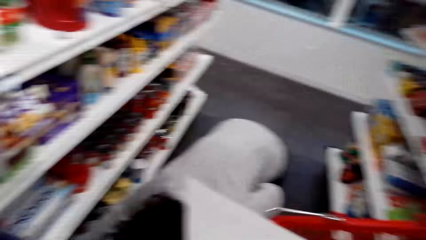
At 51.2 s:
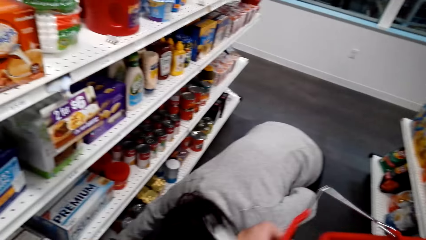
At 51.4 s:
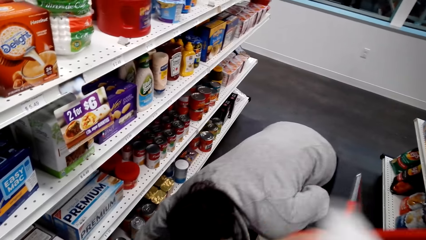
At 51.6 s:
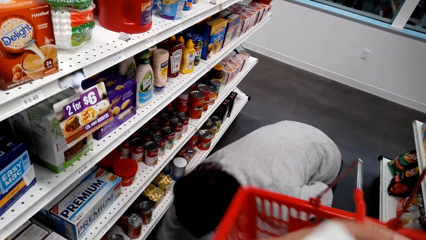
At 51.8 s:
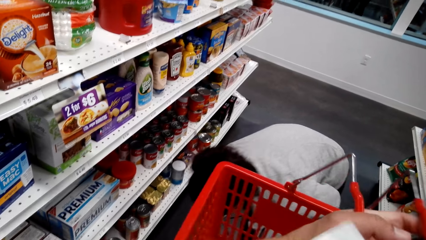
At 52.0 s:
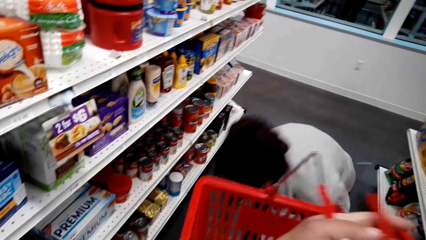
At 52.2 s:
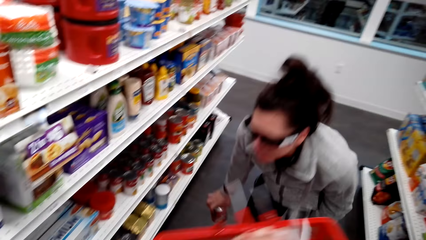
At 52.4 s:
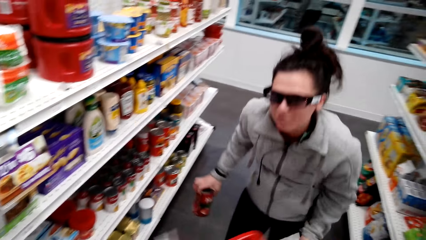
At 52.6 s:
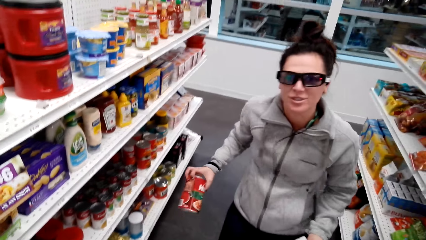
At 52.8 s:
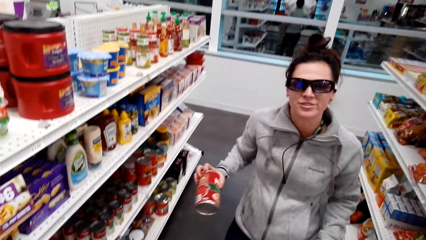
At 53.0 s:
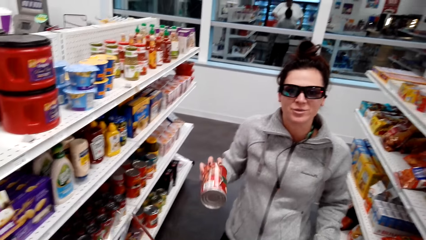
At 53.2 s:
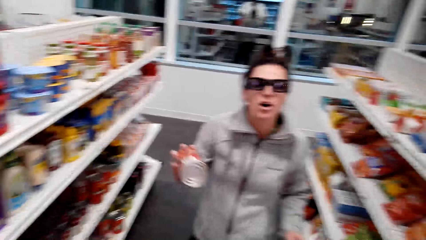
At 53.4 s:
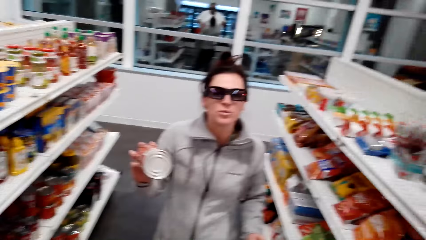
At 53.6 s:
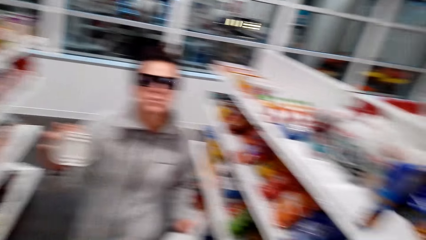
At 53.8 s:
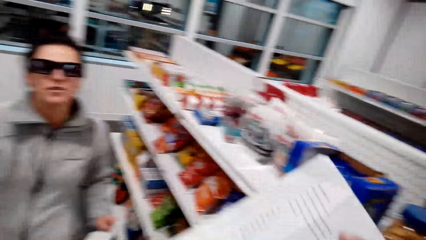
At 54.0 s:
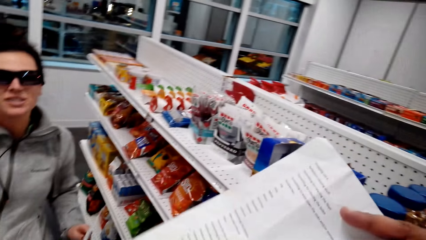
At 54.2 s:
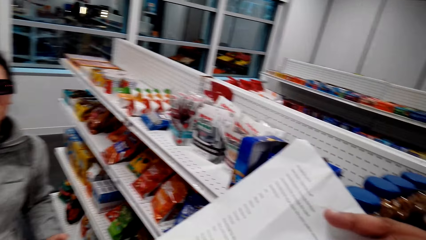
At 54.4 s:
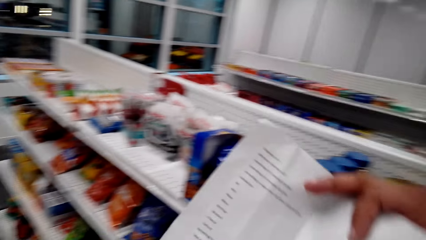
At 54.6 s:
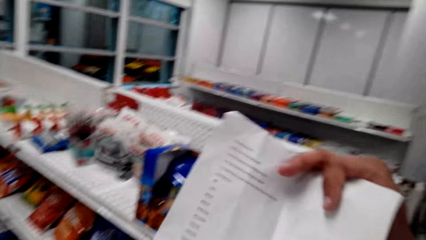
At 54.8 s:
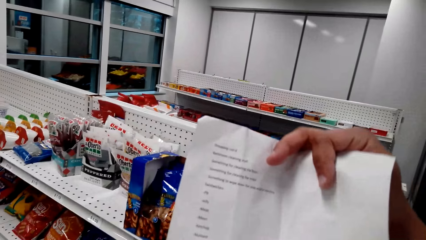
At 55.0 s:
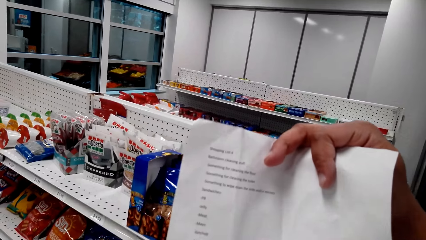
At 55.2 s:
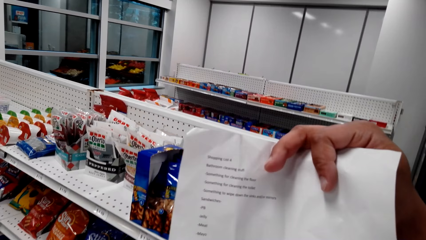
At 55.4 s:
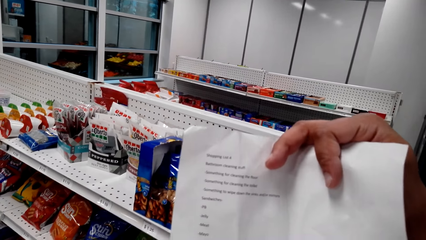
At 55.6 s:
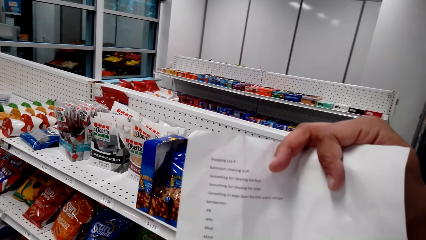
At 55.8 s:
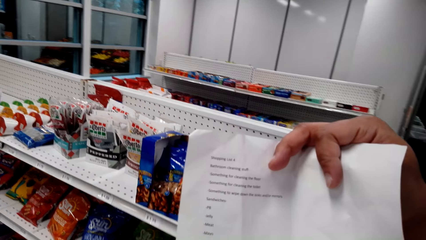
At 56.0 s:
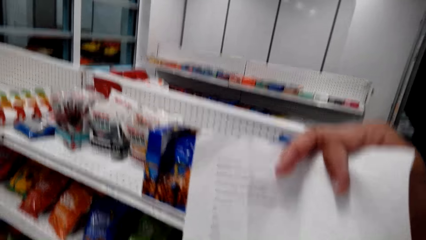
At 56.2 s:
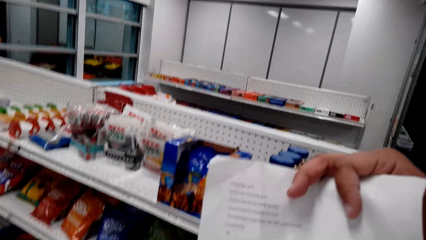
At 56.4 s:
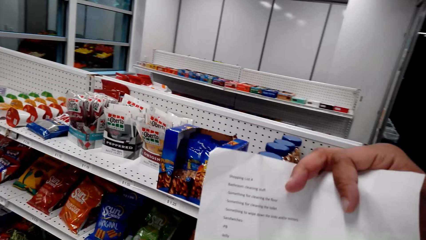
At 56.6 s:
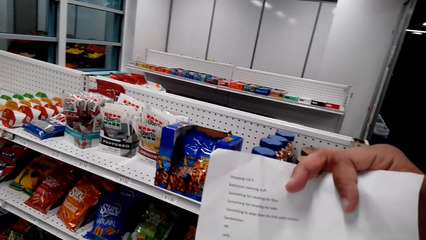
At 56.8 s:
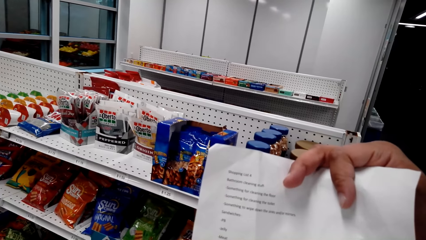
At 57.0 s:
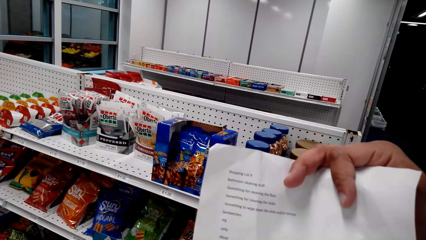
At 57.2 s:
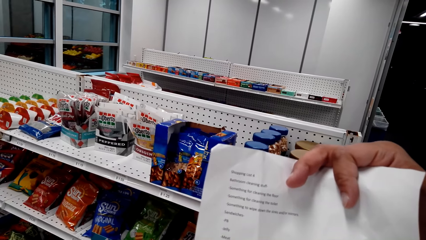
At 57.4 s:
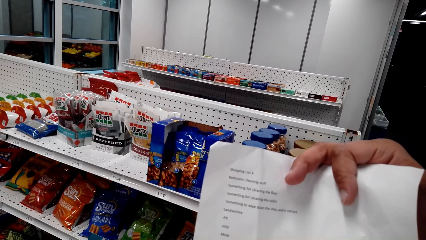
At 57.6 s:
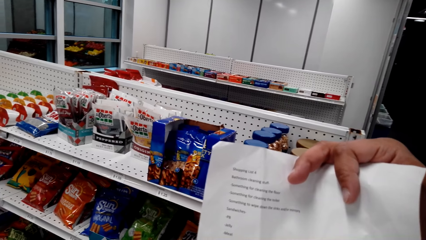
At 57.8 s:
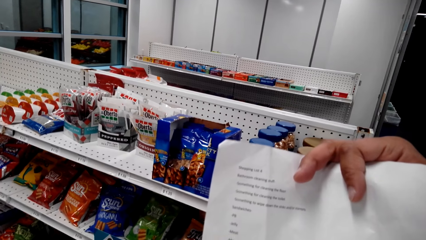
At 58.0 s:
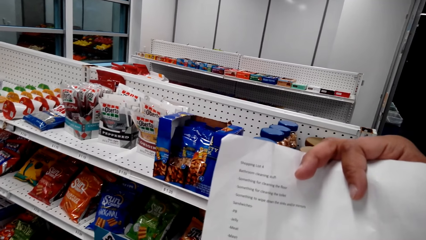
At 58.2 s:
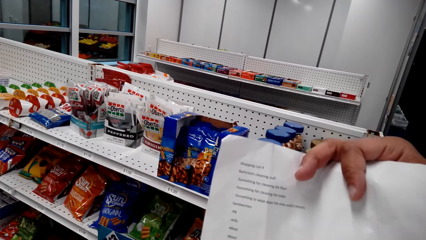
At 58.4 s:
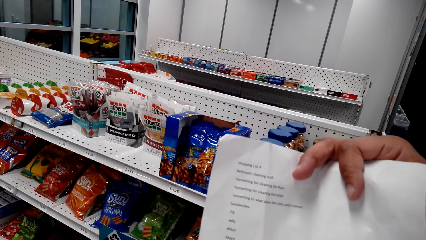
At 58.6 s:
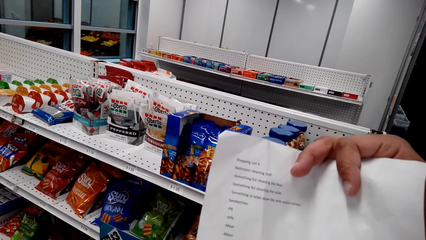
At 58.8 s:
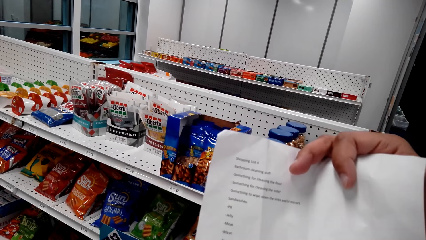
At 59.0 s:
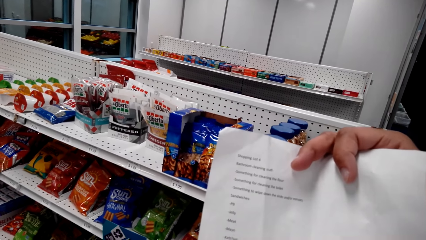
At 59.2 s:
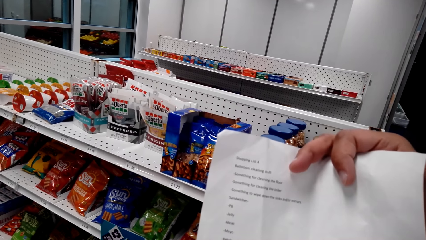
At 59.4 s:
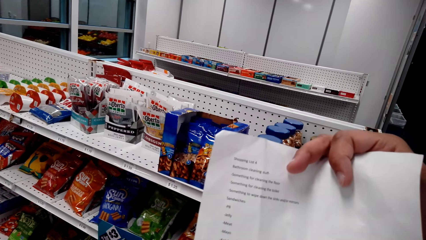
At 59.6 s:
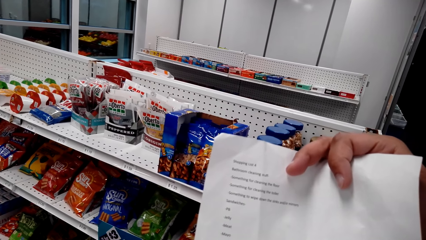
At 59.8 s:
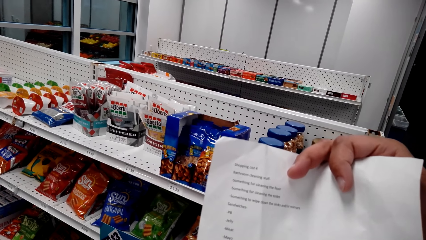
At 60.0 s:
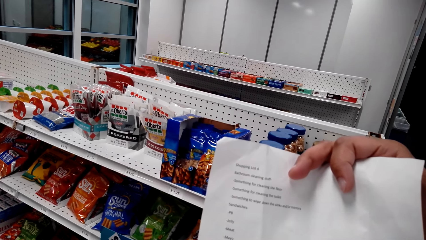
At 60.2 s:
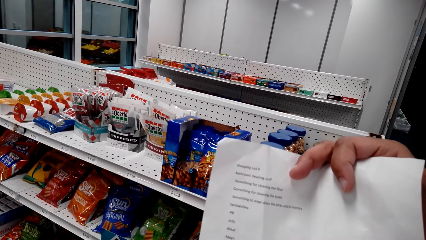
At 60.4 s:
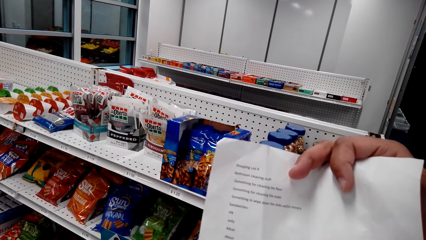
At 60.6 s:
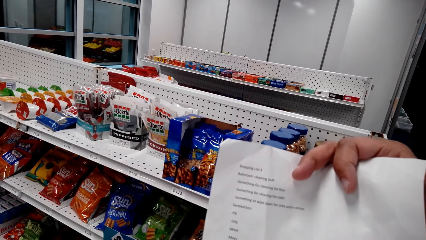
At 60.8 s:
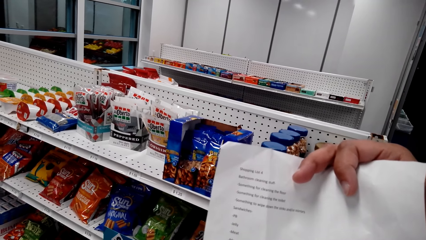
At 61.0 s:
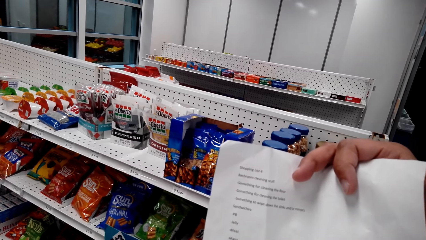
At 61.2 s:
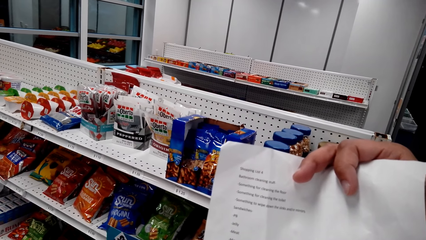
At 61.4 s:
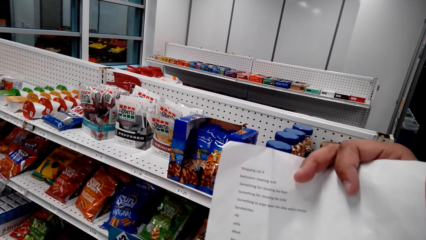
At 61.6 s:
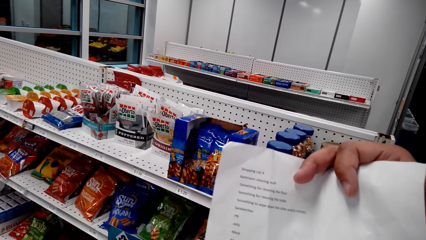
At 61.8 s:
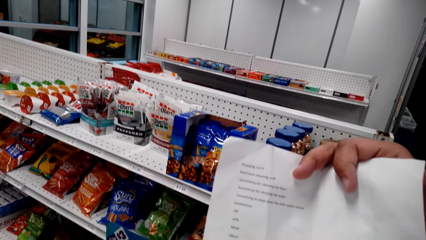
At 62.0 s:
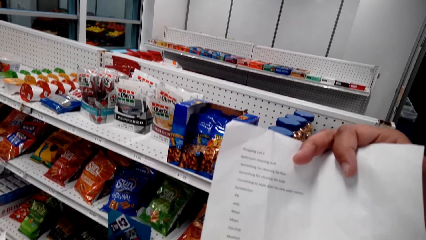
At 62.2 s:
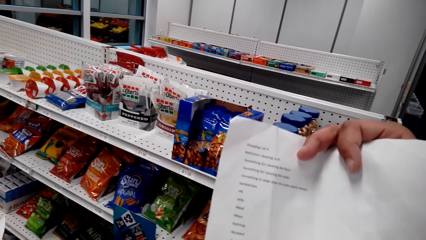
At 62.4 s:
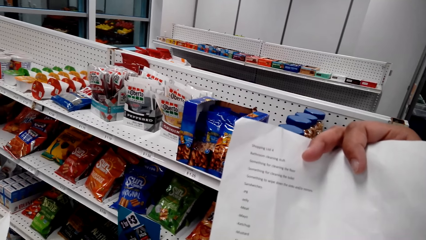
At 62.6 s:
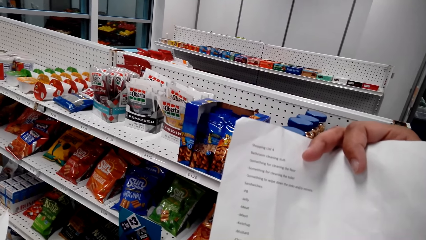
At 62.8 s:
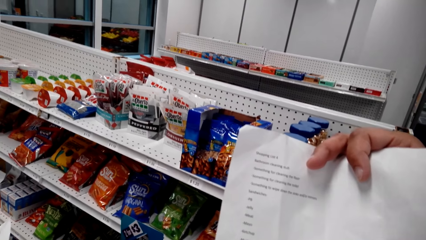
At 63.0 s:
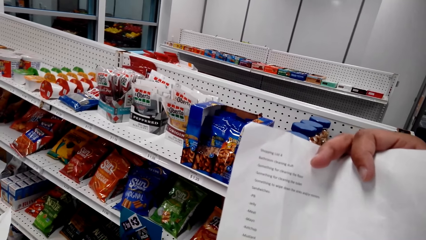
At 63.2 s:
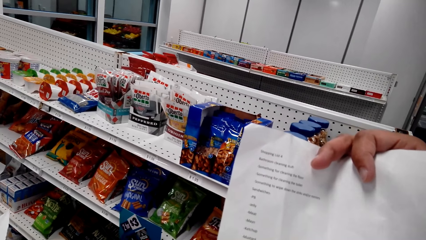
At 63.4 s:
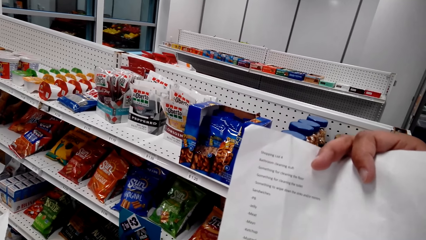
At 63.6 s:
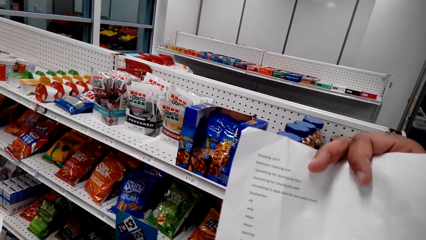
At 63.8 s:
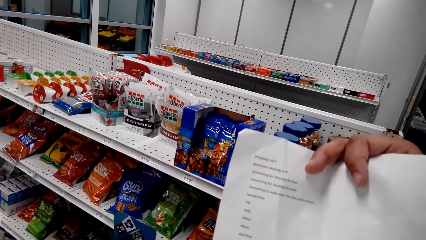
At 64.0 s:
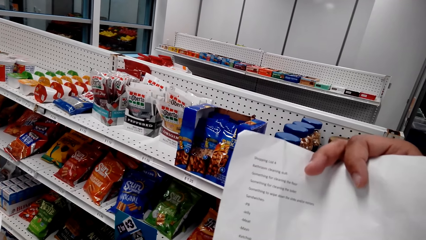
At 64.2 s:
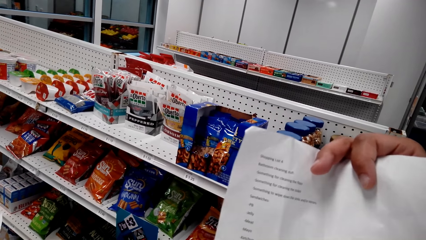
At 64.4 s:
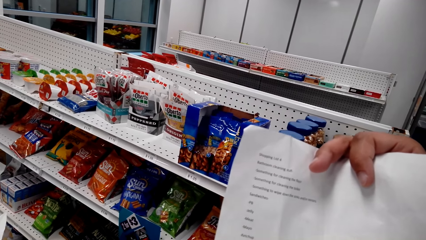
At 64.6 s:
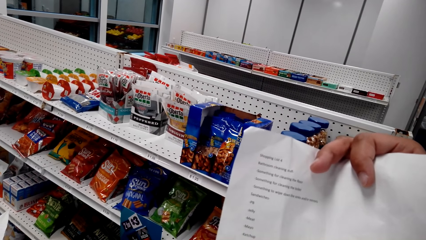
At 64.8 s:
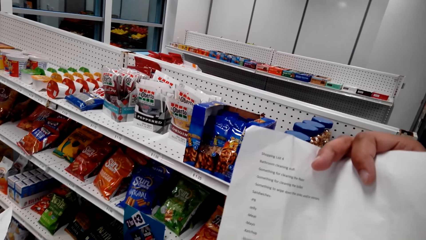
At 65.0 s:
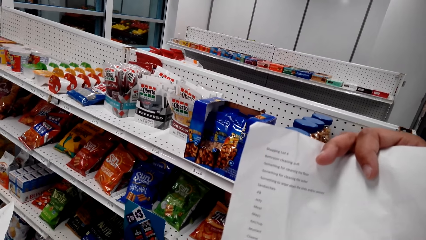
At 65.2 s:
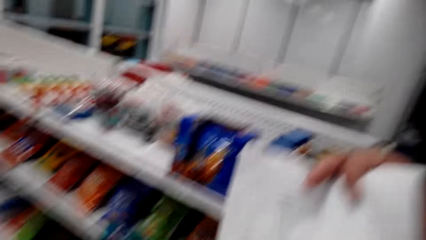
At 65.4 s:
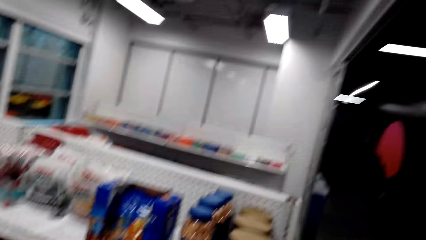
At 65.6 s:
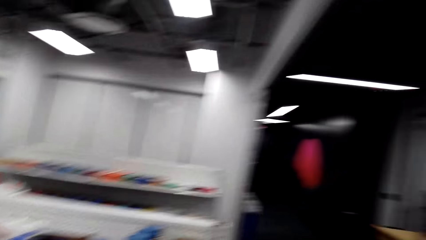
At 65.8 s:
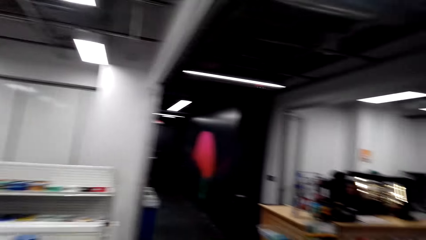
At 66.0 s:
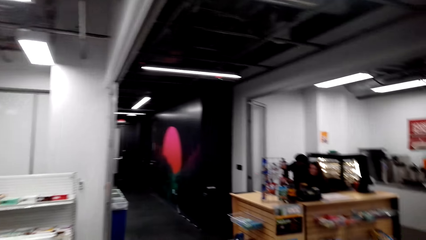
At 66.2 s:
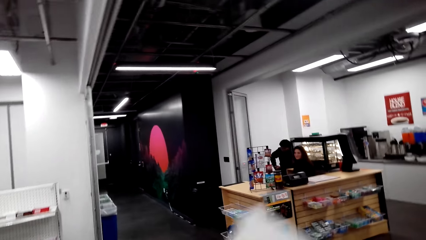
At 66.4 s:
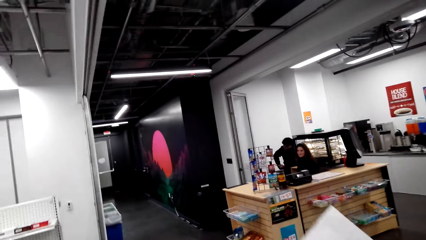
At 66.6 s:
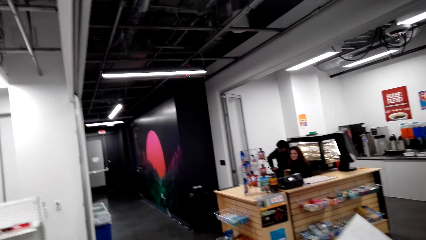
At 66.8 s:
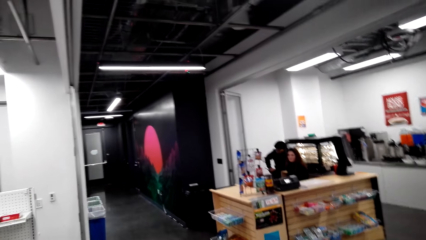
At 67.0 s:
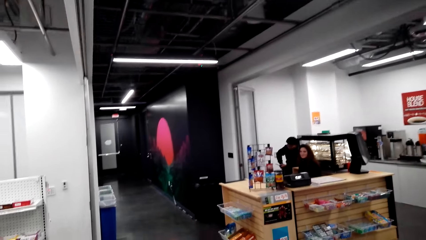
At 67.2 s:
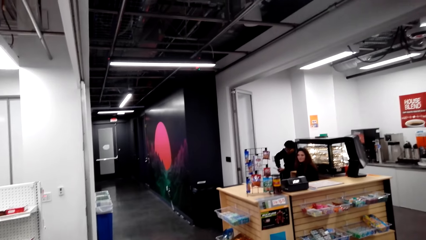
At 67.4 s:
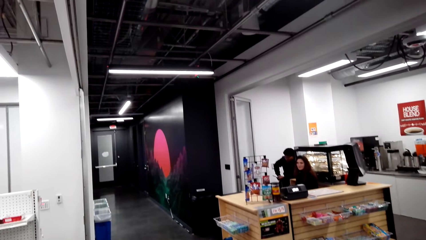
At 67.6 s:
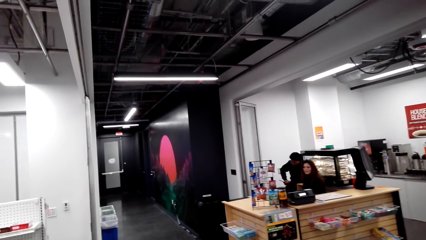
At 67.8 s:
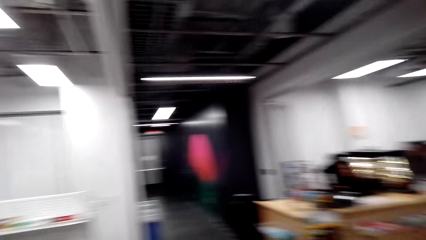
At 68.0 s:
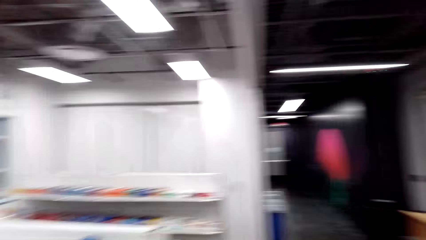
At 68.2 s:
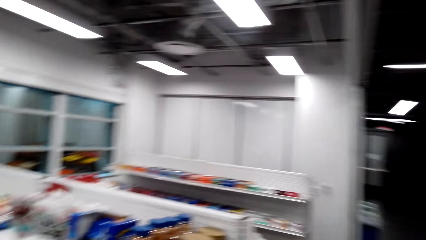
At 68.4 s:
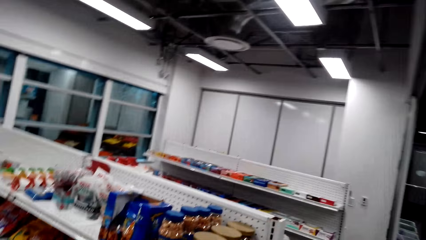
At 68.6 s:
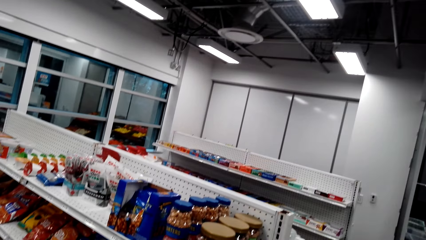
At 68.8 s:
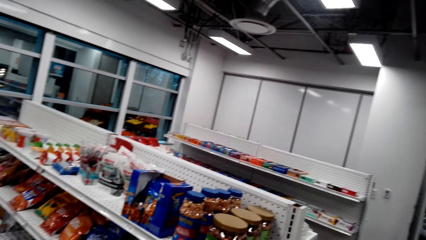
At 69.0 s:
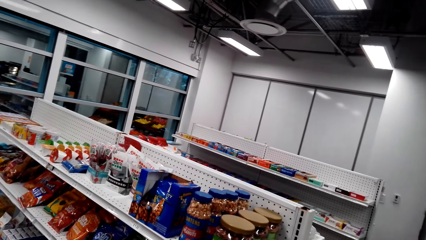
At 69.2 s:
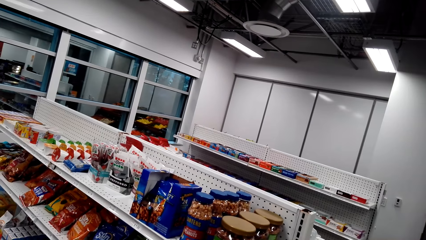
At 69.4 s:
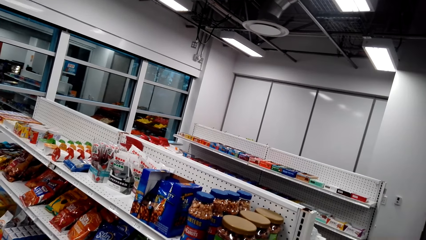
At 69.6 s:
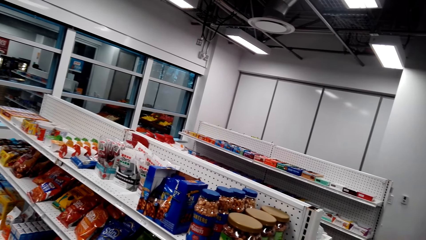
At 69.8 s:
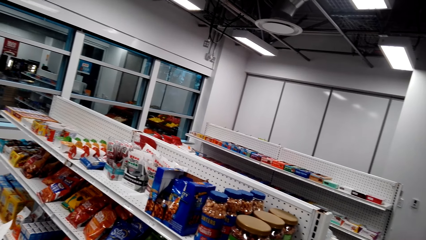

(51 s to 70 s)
The camera wearer holds a shopping tray. A person shows the camera wearer something. The camera wearer picks a tin can. They check the shopping list. They read the shopping list.
